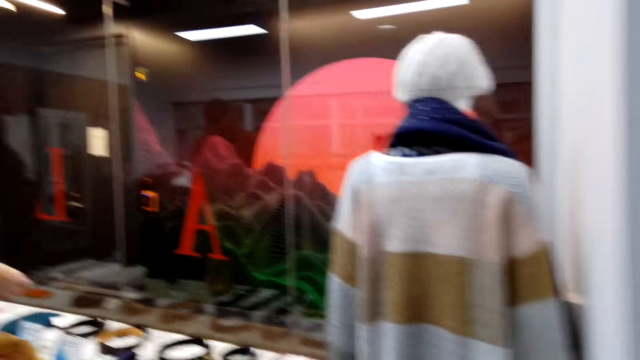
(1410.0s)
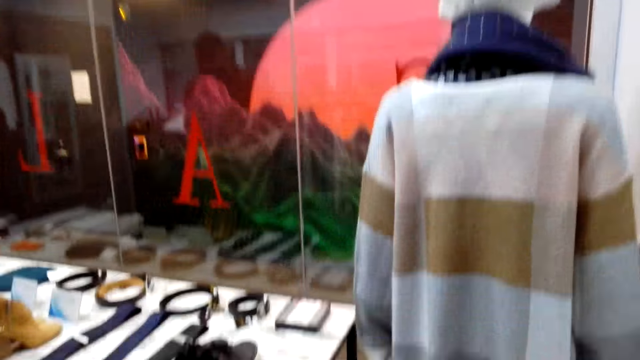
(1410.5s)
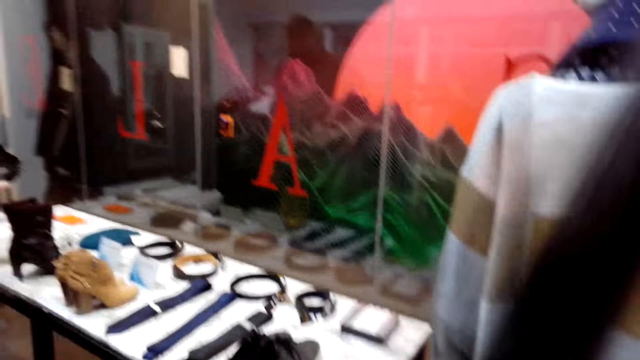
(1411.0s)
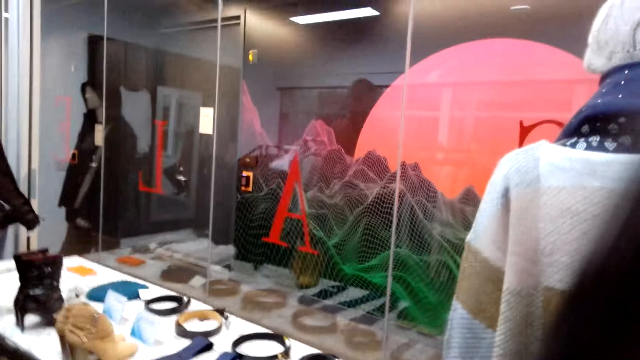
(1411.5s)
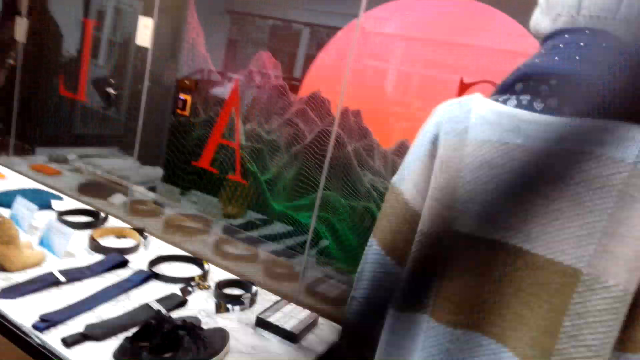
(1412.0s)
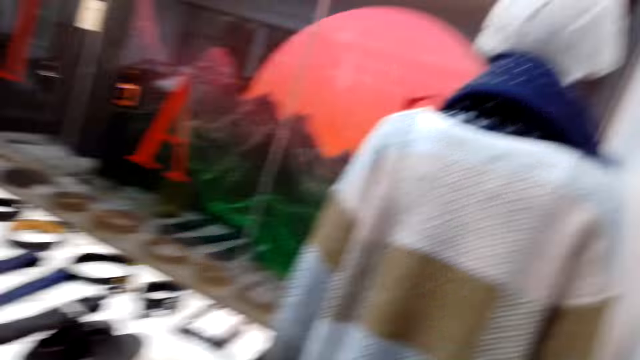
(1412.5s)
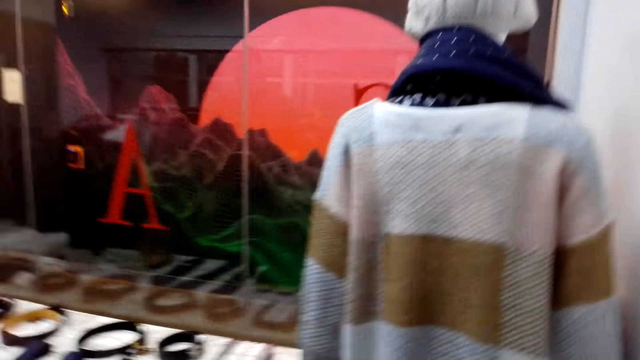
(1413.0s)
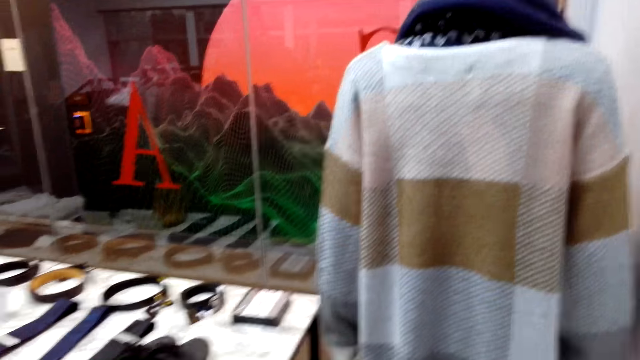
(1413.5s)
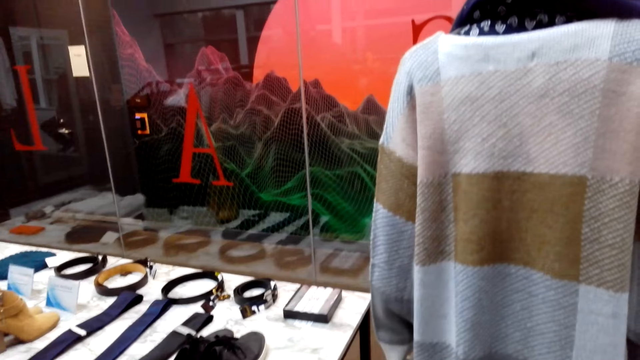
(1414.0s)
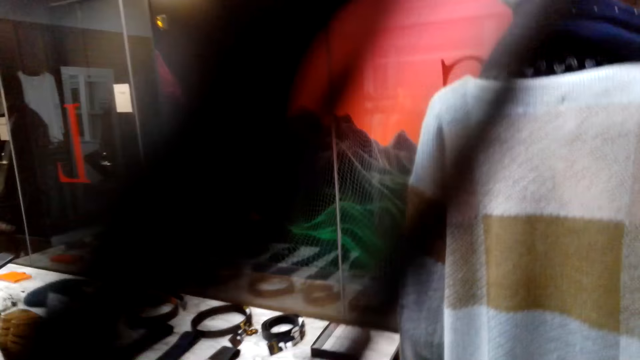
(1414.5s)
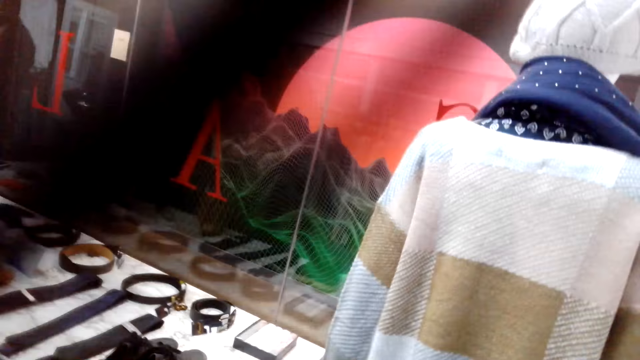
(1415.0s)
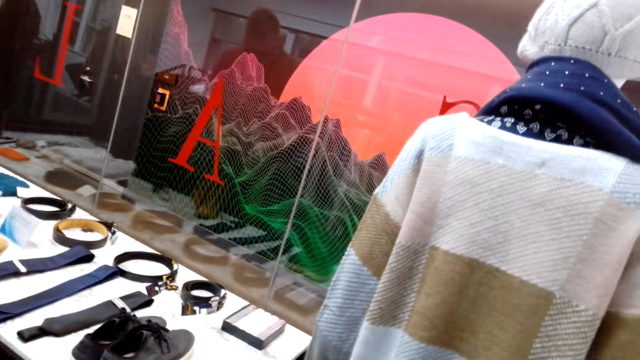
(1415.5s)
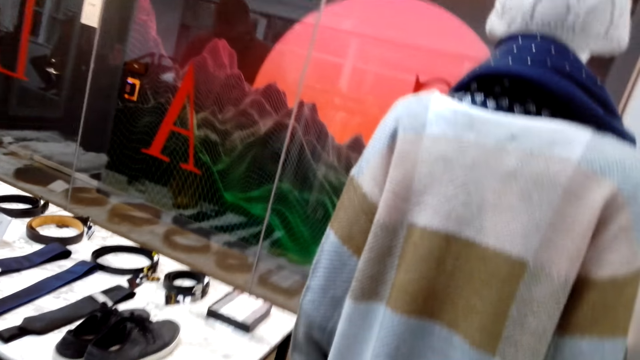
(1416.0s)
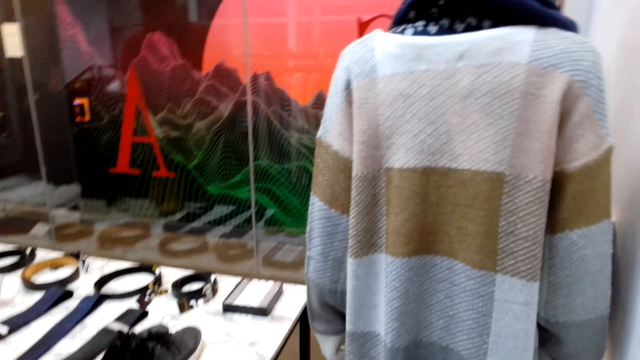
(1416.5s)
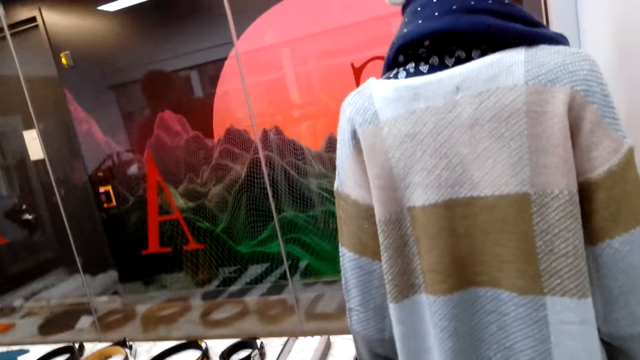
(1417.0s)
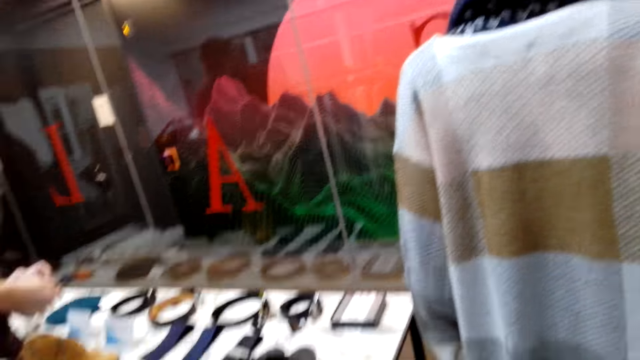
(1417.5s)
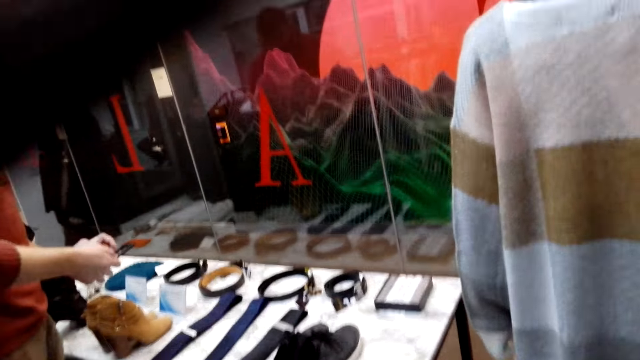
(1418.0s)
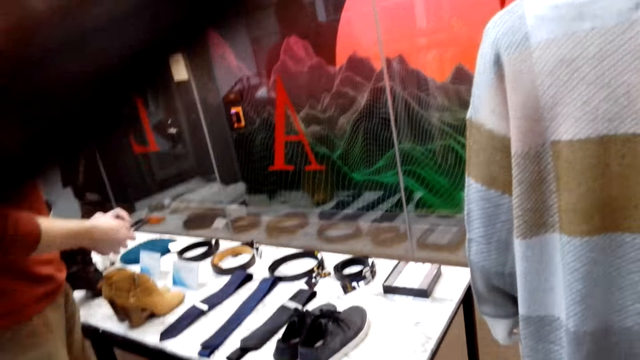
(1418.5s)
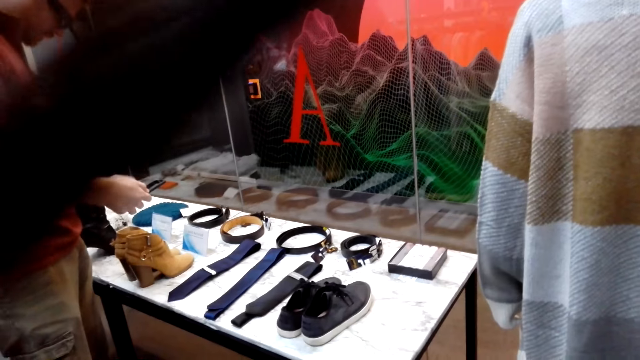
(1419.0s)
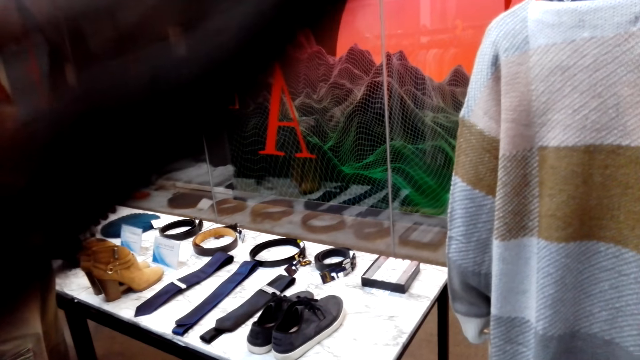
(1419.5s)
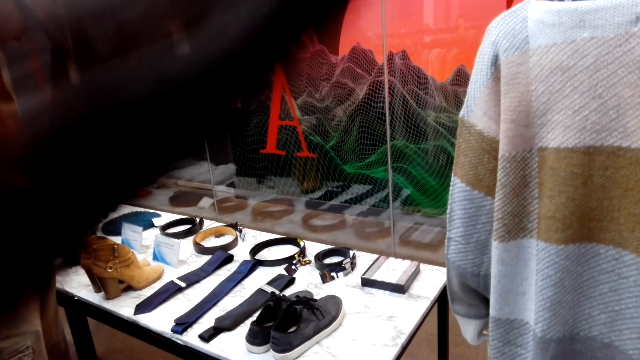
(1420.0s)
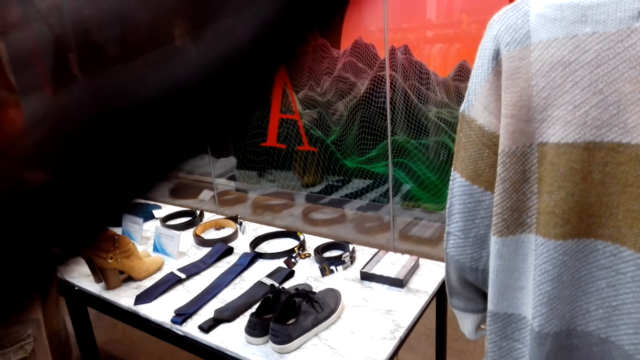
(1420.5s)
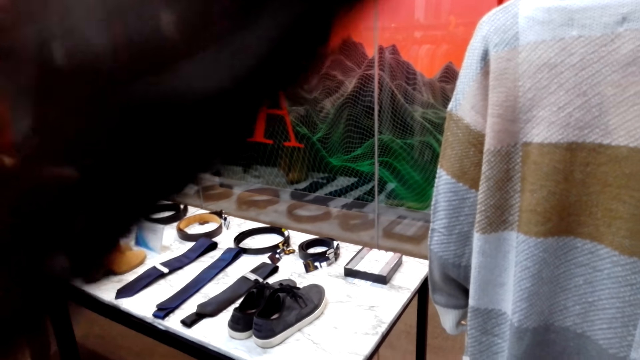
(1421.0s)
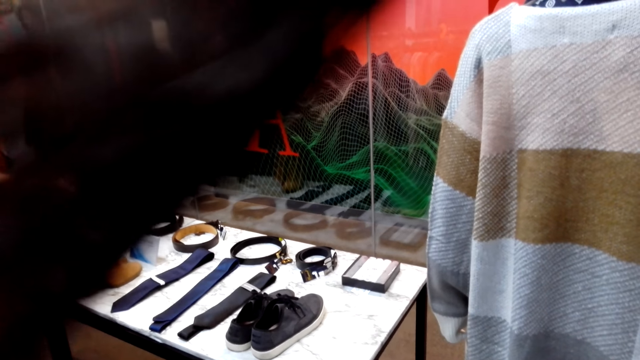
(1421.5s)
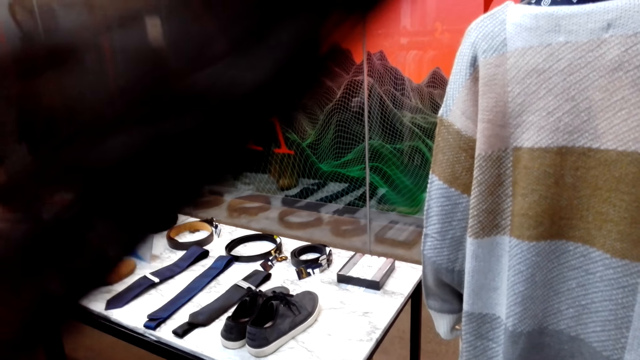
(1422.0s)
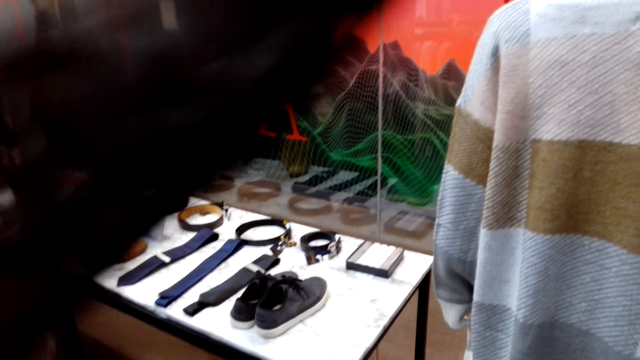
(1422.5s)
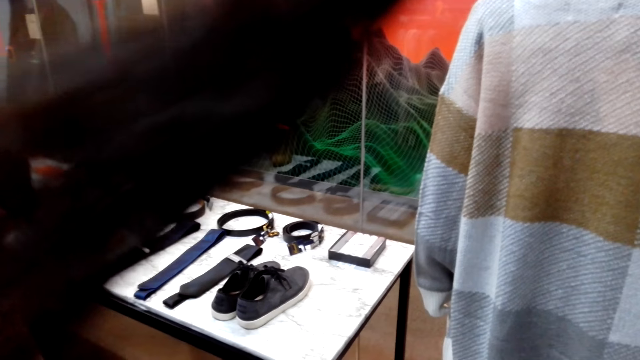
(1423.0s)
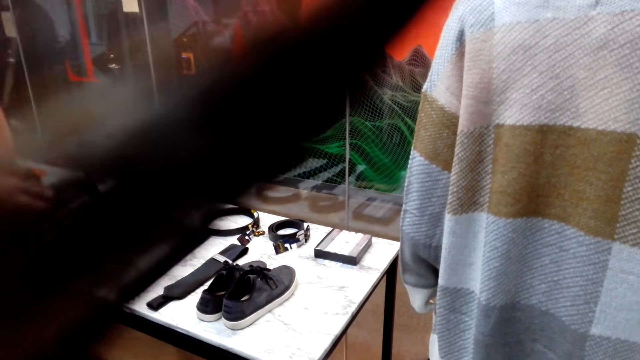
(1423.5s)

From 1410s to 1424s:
The camera wearer touches her hair. She looks in the room.

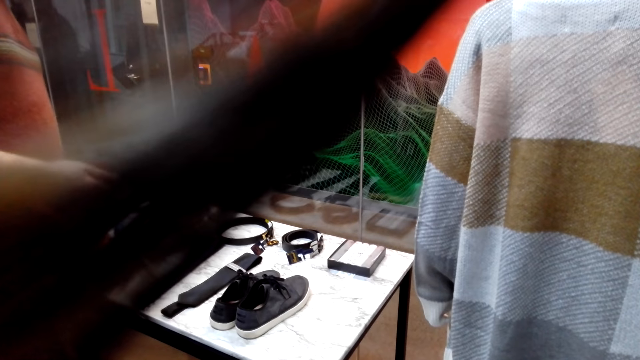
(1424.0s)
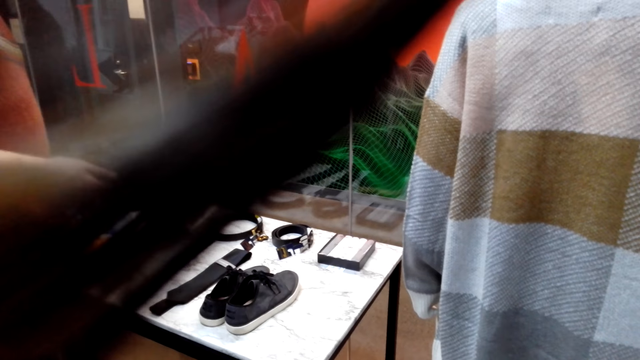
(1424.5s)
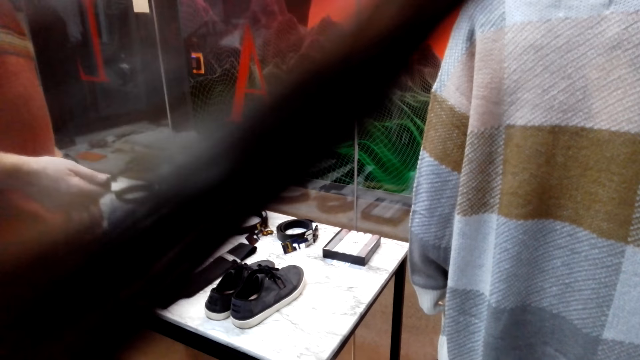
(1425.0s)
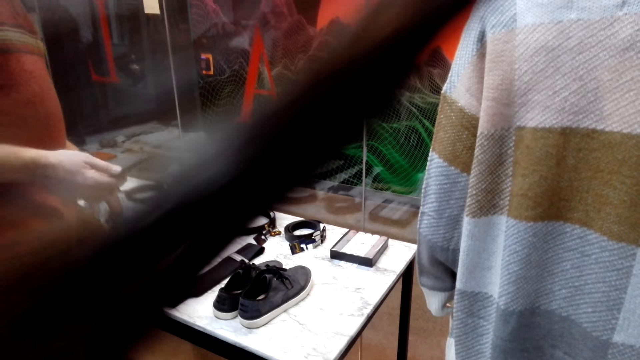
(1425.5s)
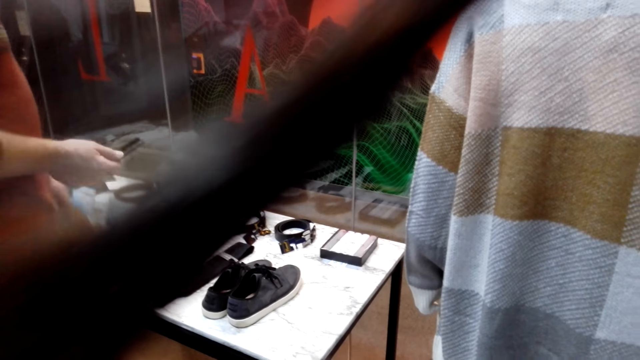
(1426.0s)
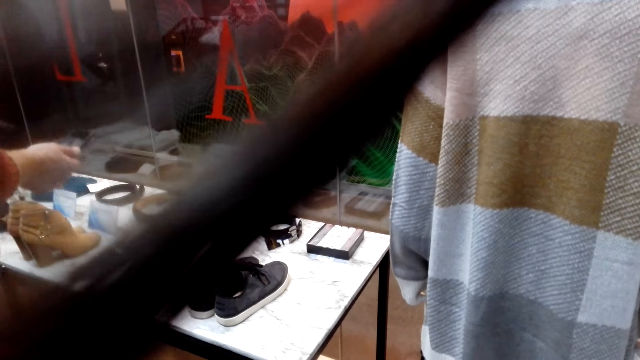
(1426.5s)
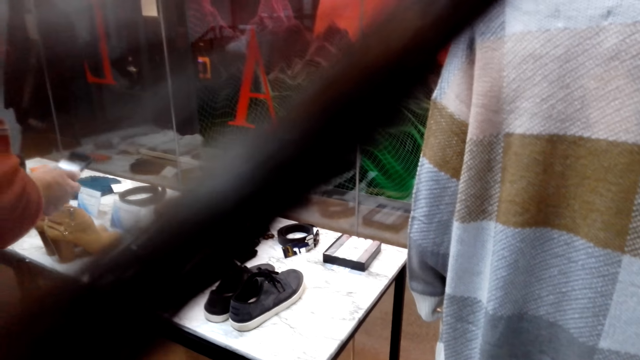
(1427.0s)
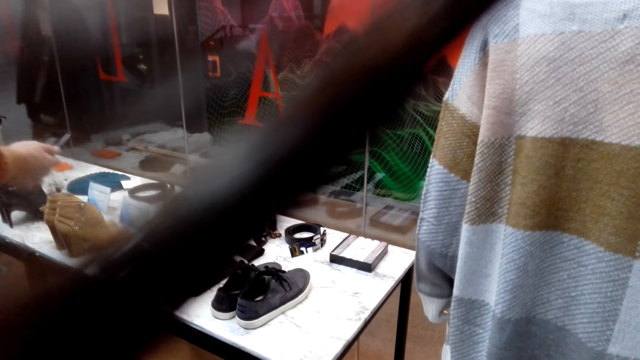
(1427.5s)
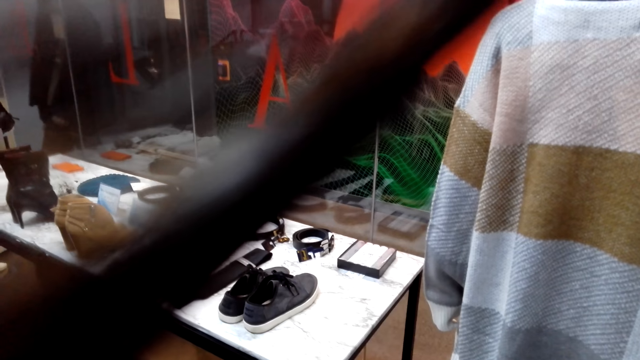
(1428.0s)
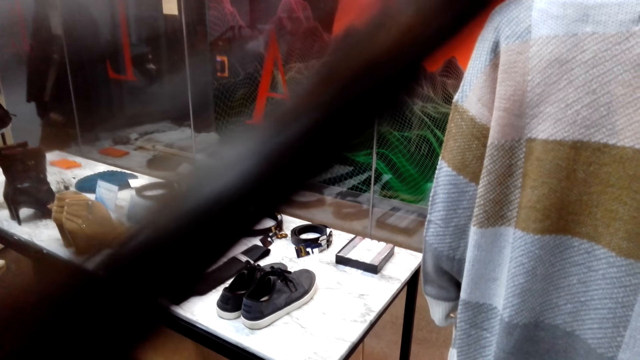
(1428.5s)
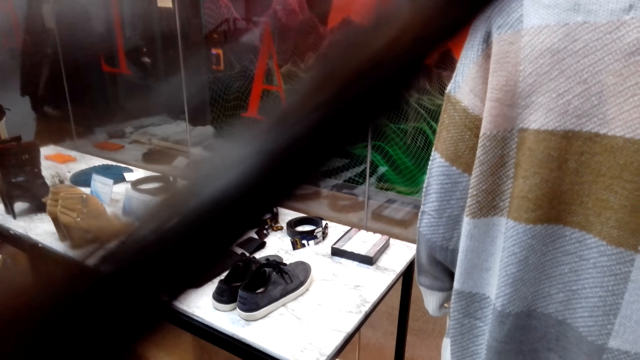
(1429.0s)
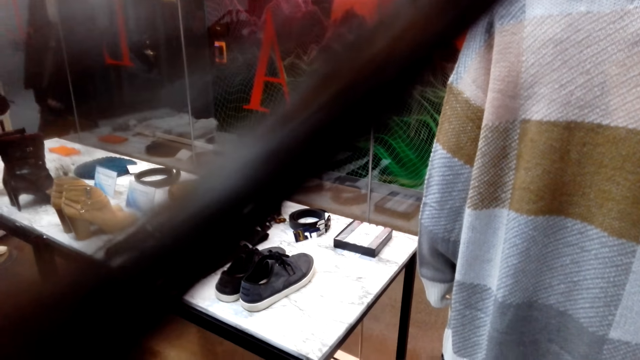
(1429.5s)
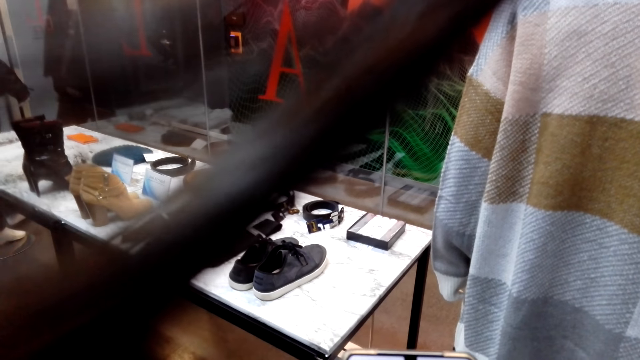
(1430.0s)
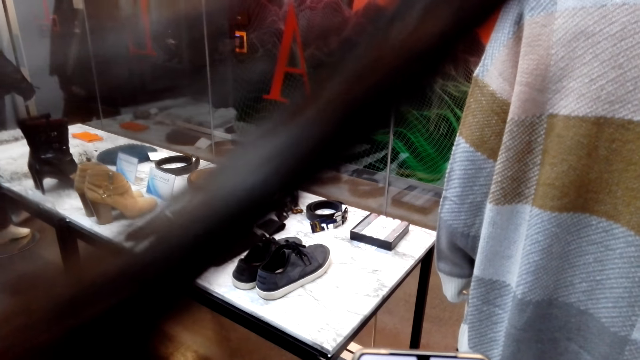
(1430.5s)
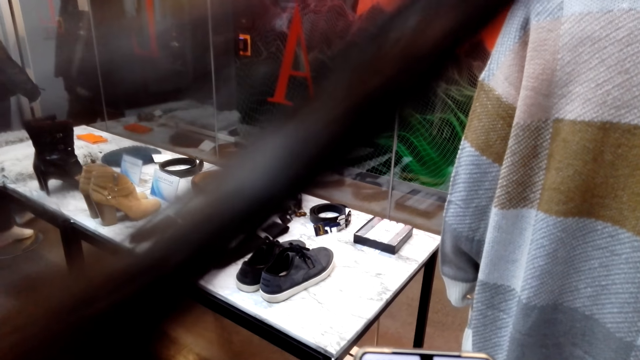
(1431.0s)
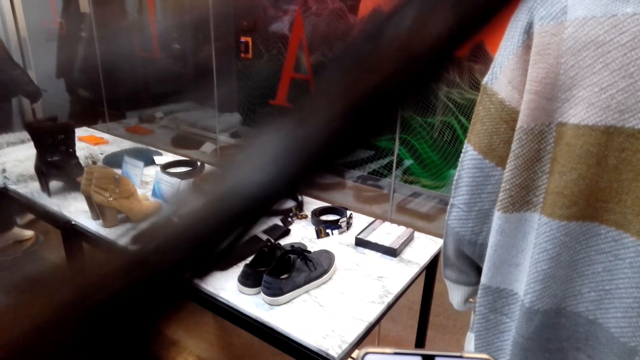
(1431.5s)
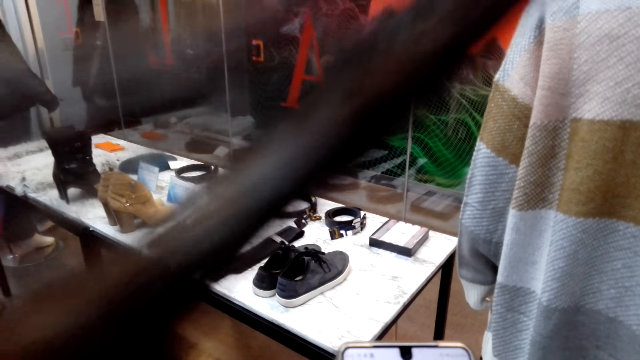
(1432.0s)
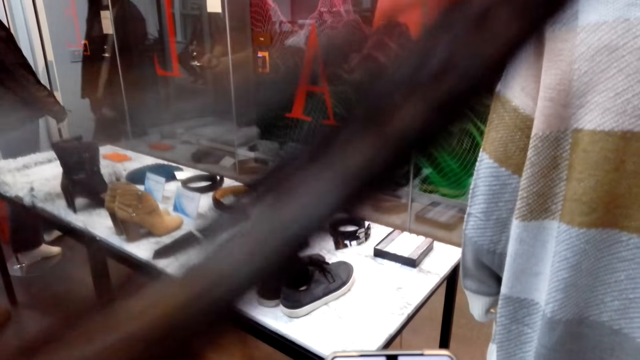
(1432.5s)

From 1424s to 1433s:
The camera wearer operates the phone.
